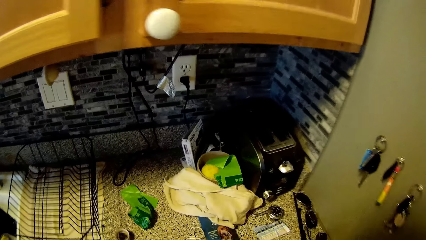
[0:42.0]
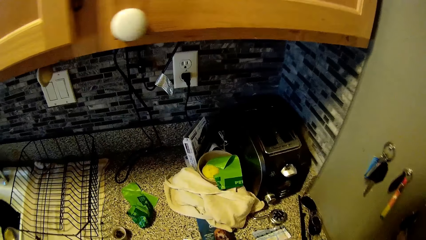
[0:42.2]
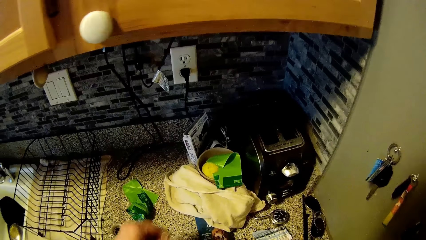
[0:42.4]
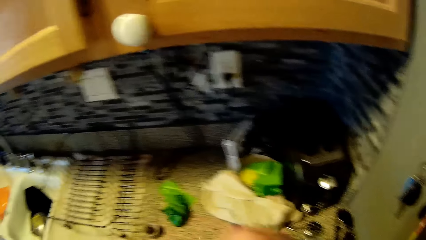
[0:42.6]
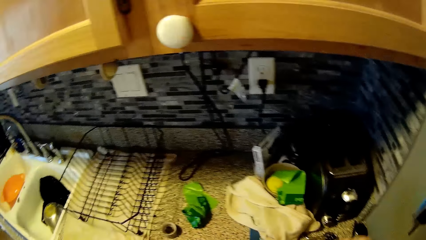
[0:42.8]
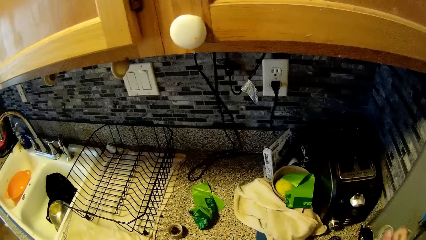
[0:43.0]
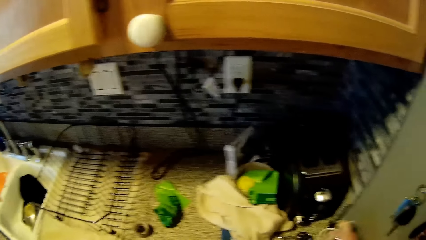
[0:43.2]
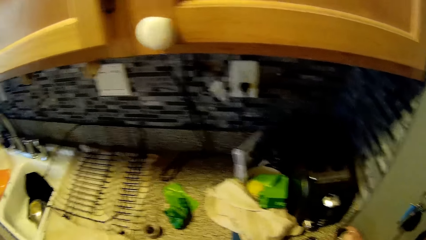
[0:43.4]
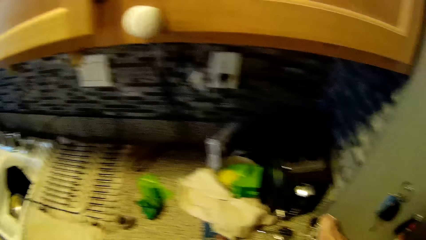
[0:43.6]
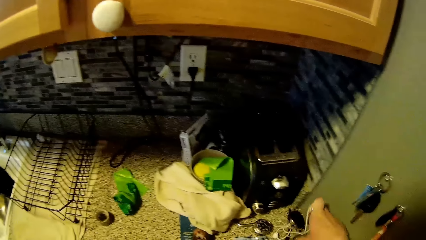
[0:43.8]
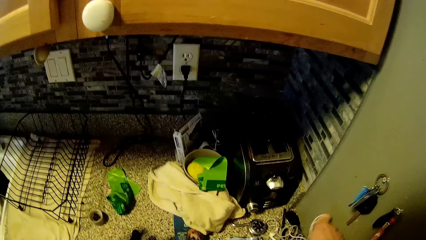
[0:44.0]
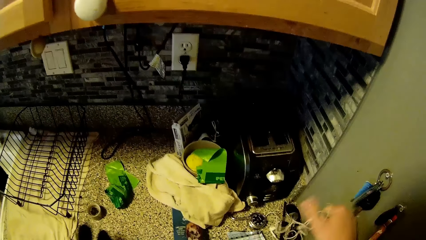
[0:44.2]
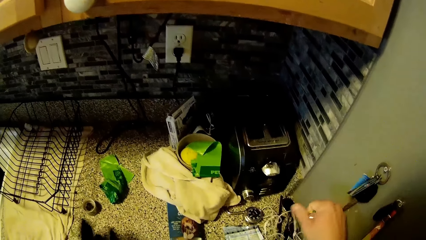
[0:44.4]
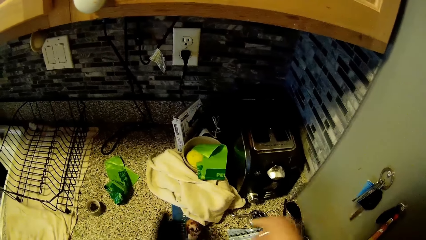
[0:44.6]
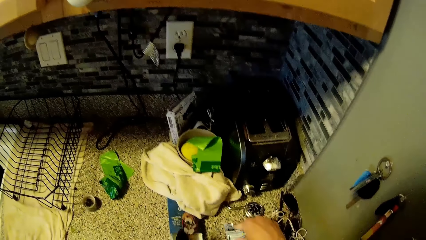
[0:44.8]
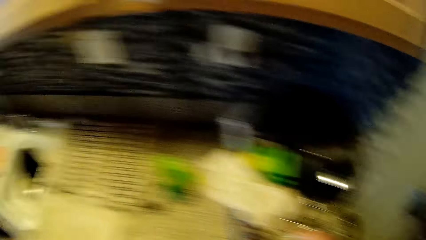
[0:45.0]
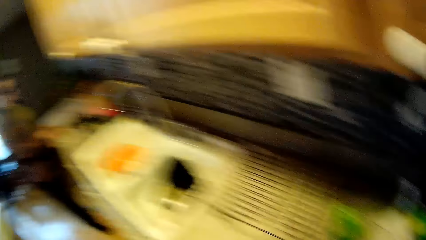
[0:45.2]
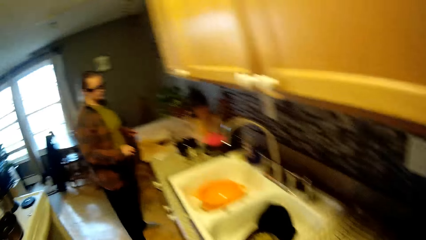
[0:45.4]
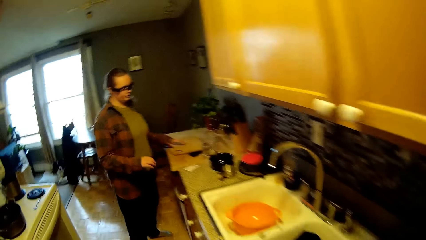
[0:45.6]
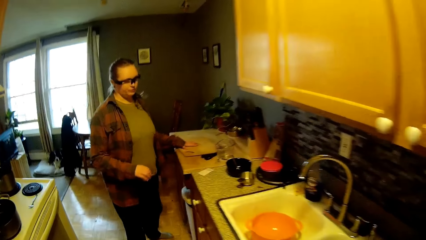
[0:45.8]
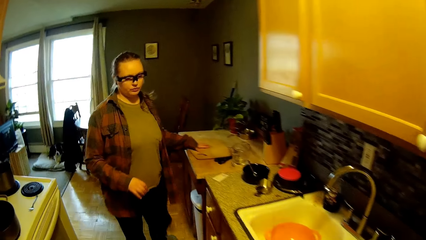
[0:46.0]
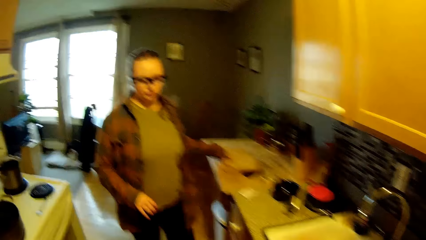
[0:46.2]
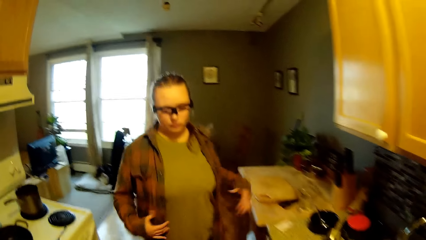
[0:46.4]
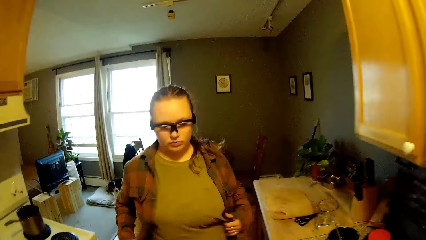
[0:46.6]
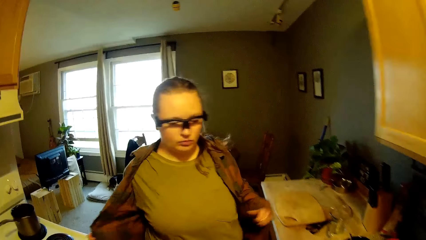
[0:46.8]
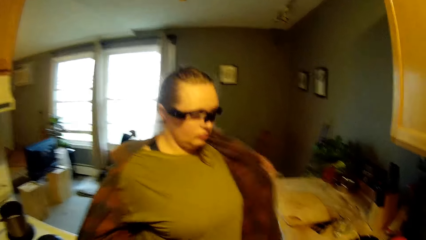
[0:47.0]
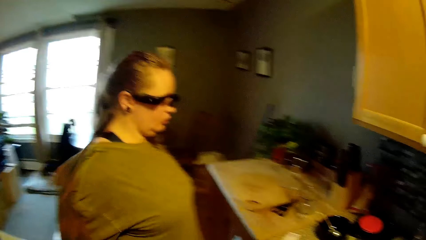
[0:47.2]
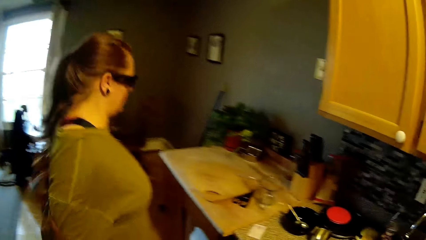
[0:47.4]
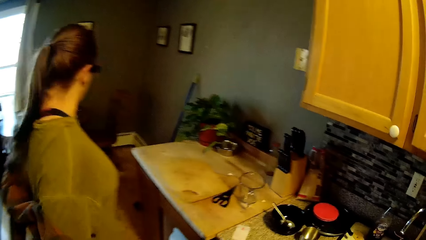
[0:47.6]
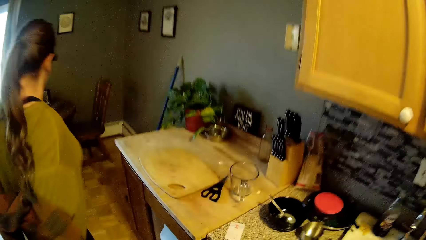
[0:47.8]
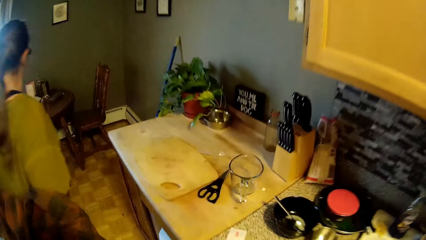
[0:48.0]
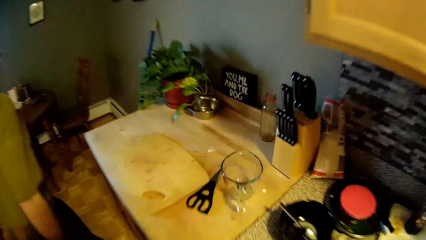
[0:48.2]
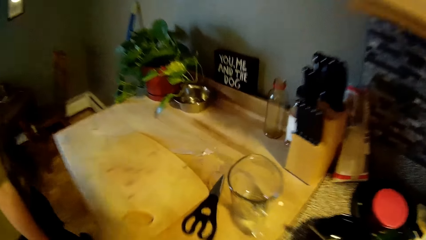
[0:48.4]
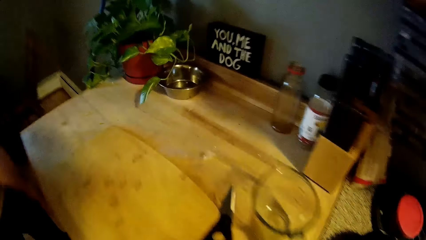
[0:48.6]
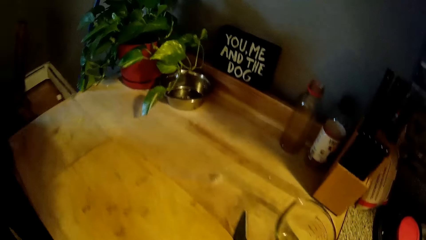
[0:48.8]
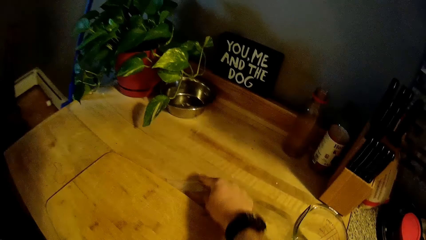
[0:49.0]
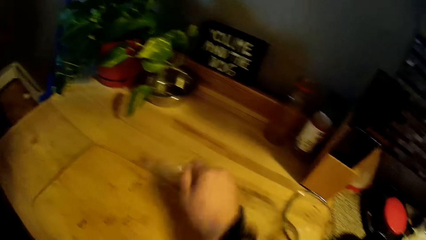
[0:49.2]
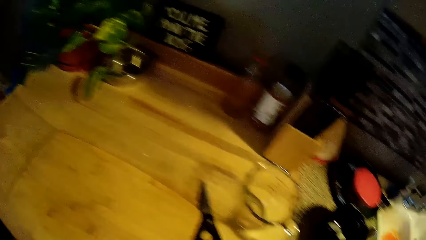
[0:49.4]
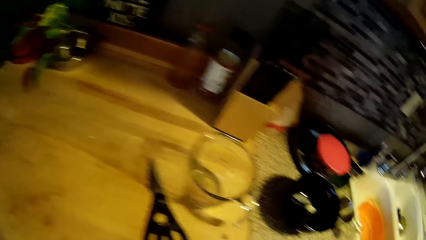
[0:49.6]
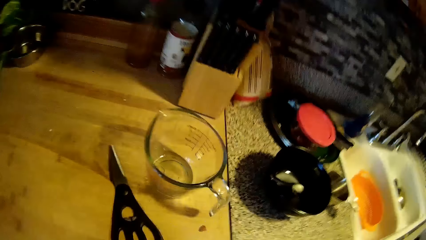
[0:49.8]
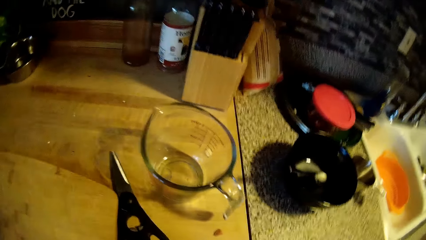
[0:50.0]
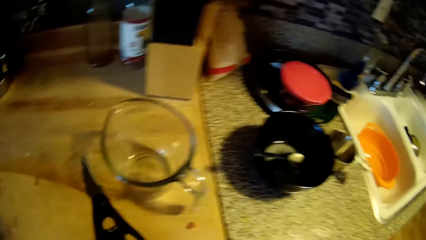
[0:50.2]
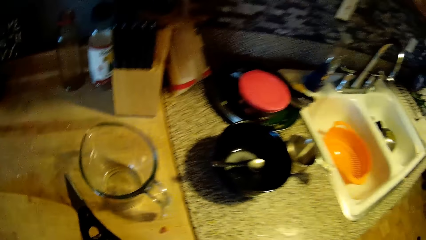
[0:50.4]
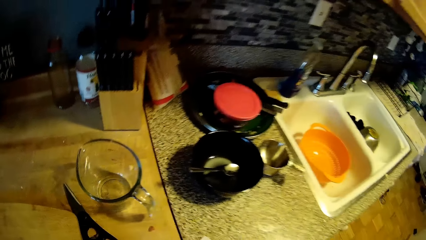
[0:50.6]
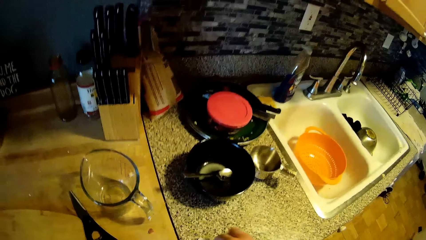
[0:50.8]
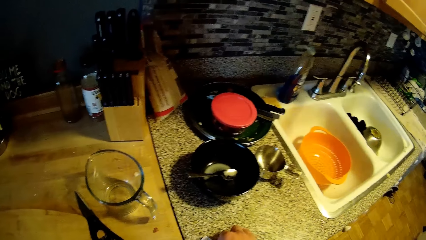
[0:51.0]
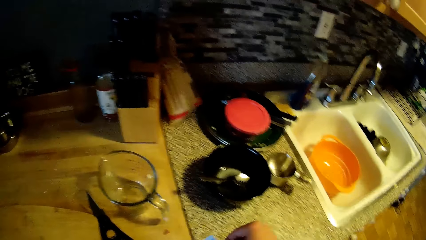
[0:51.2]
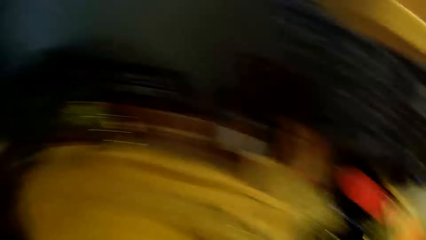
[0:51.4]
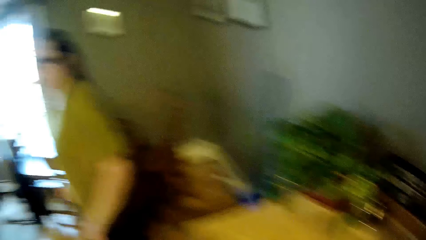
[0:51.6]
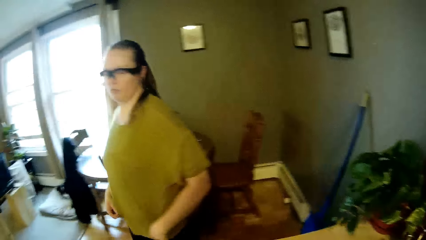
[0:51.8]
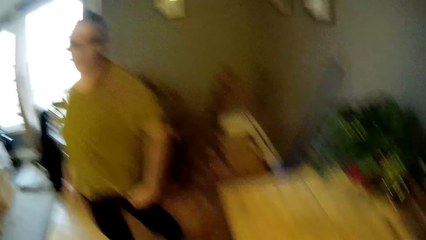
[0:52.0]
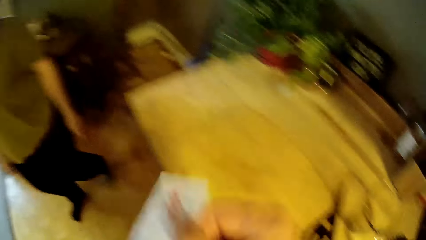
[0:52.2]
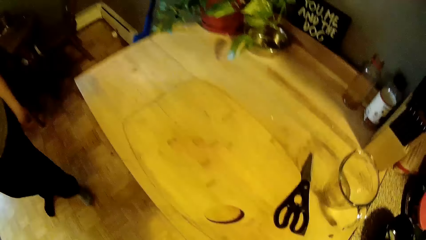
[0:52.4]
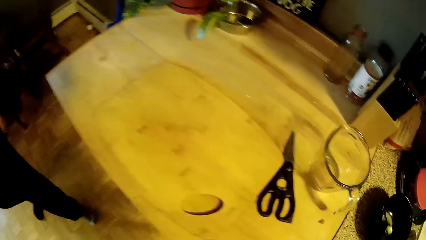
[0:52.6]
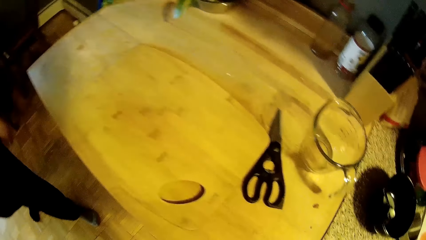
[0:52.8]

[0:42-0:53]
The camera wearer moves a headset on the kitchen worktop with his hands. He looks around. He touches the earphones. He picks up a black pack from the kitchen worktop with his left hand. He picks up an empty pack from the kitchen worktop with his right hand. He walks around. He moves towards a woman. The woman makes a step. The woman removes her shirt. The woman walks around. The camera wearer picks up an empty pack from the kitchen worktop with his right hand. He pulls back the right hand. He looks around. He picks up a piece of paper from the kitchen worktop with his right hand. The woman makes a step. The camera wearer moves the right hand.

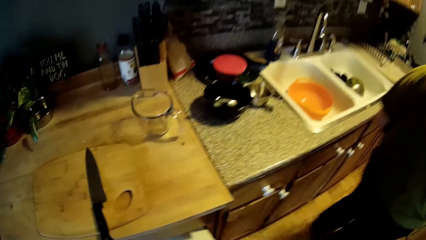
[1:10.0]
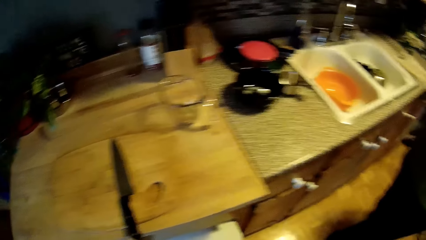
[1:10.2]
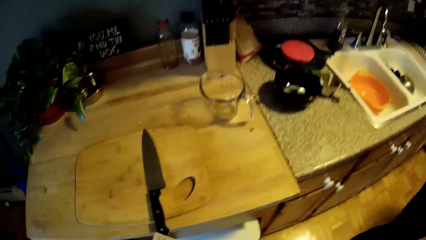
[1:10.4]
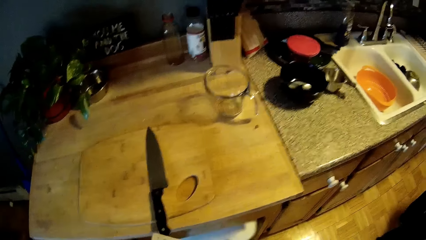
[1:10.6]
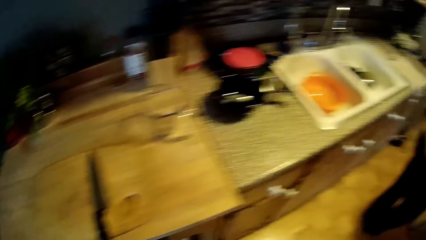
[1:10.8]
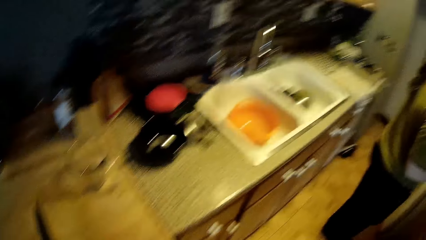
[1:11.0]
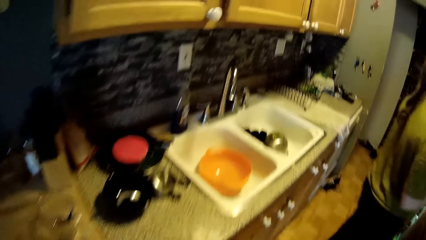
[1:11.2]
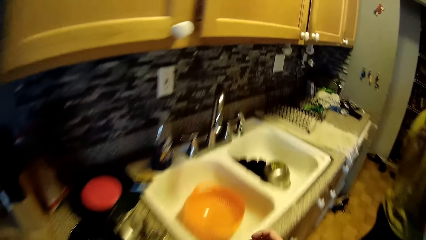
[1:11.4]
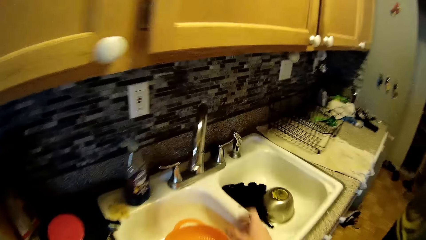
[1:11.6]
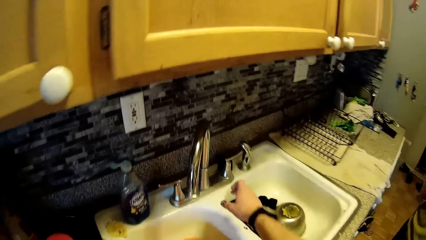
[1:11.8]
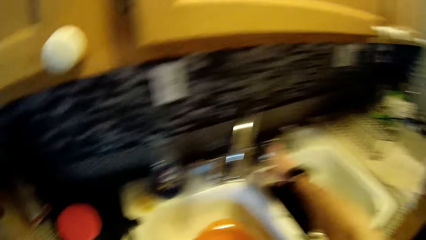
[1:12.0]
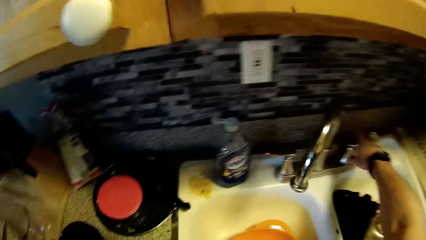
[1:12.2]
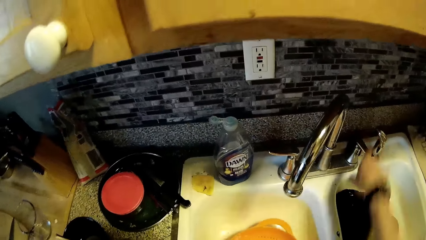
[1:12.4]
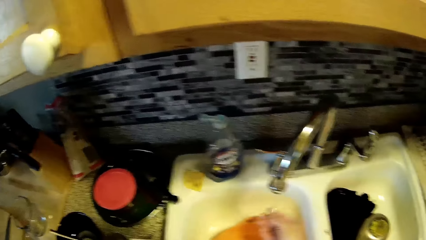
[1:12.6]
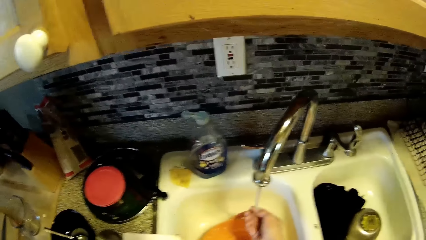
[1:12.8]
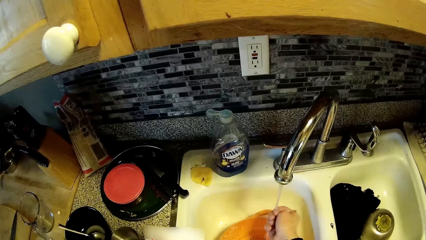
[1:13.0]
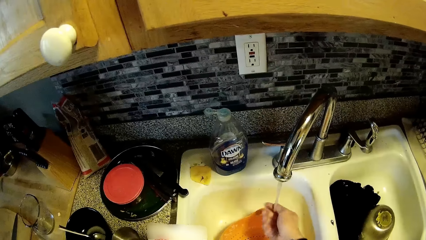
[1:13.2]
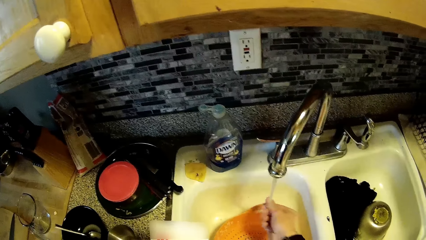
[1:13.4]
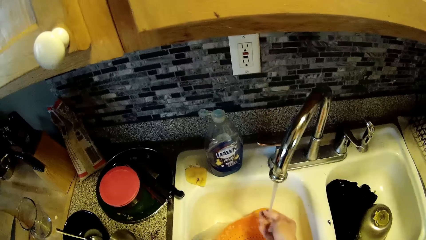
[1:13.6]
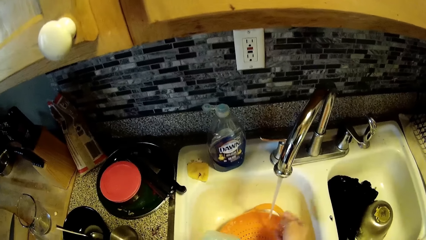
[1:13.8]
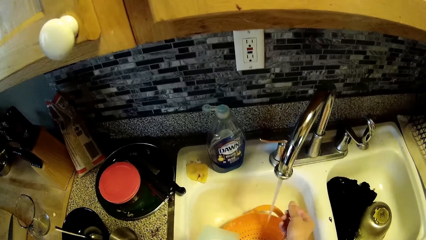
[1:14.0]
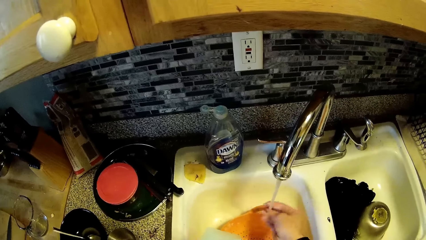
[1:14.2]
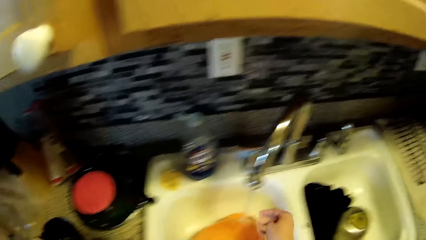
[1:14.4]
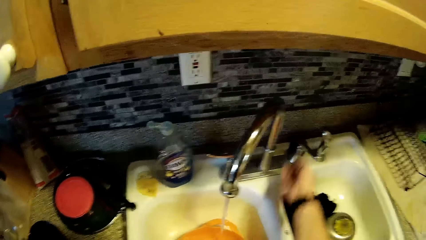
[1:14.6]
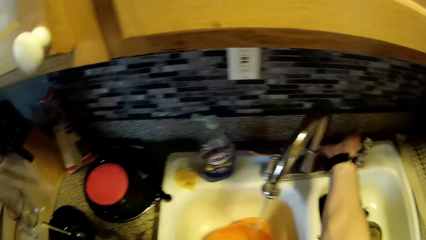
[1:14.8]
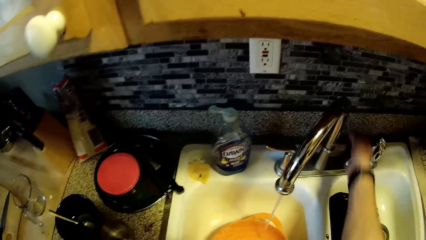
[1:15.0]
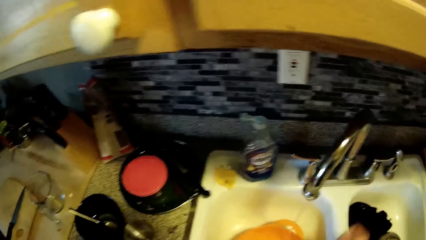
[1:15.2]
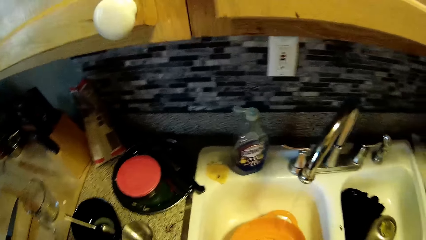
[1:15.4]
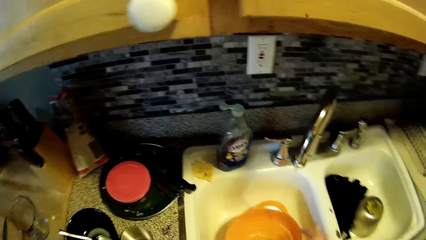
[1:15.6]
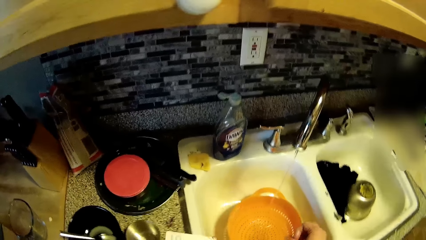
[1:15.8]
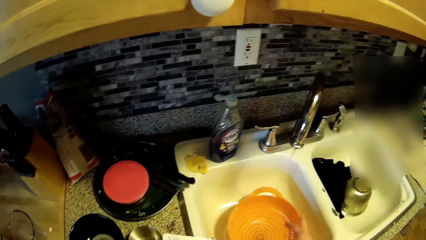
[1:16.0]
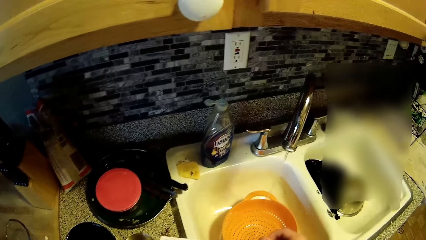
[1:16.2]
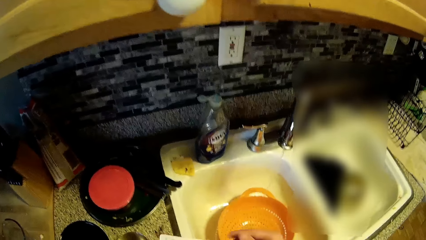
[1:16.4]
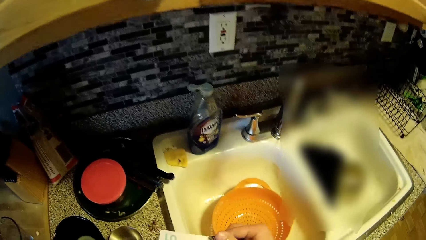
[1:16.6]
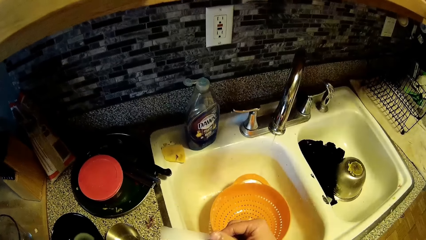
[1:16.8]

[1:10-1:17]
A woman walks around. The camera wearer makes a step. He opens the tap with his right hand. He washes his right hand under running water in a sink. He closes the tap. He pulls back the right hand. He touches something.
